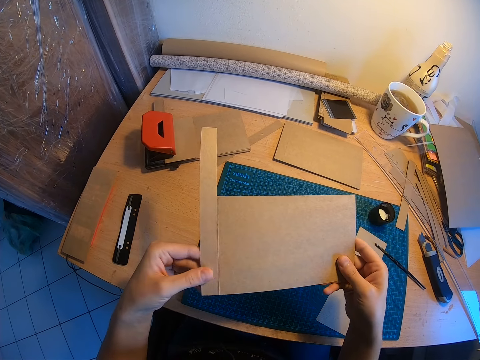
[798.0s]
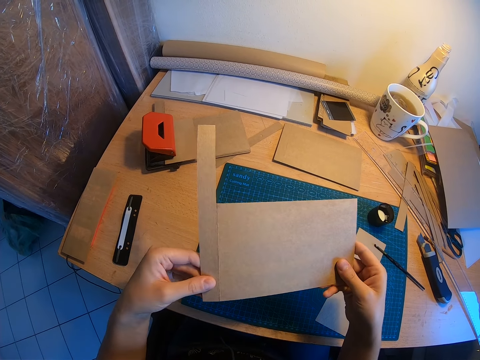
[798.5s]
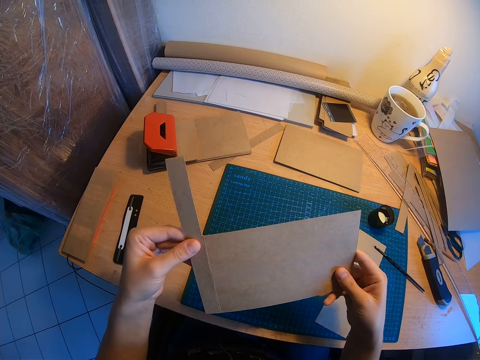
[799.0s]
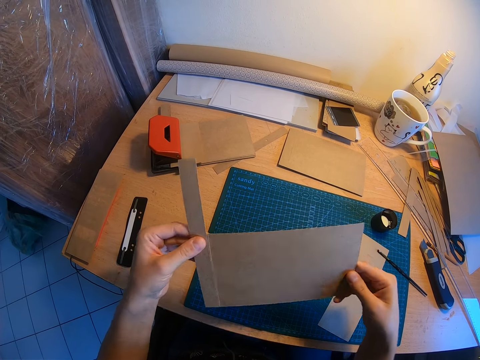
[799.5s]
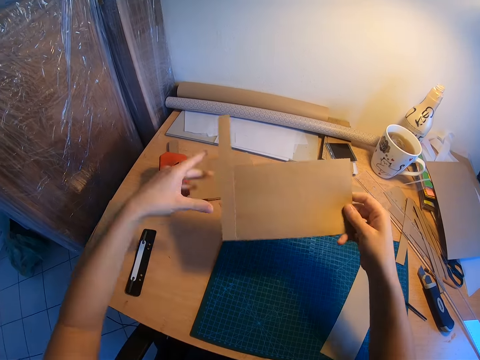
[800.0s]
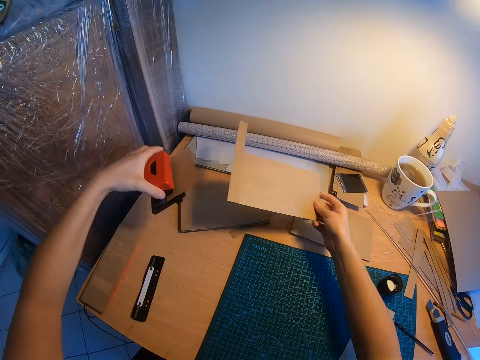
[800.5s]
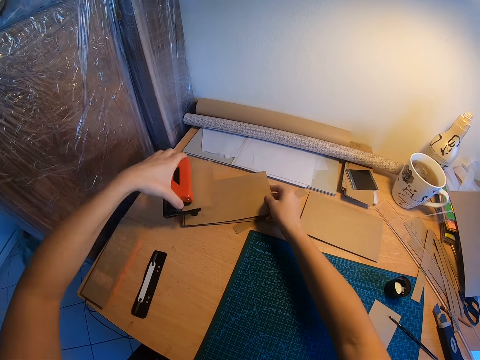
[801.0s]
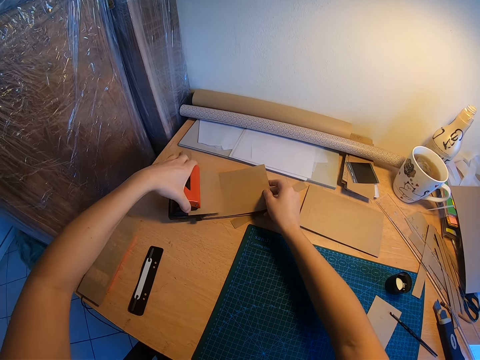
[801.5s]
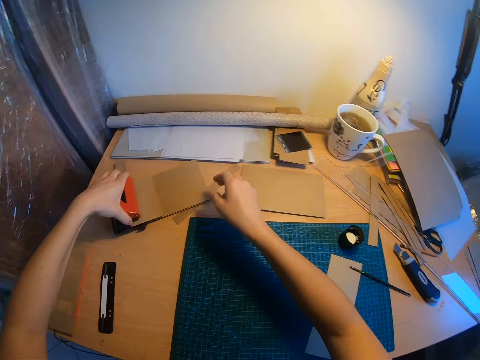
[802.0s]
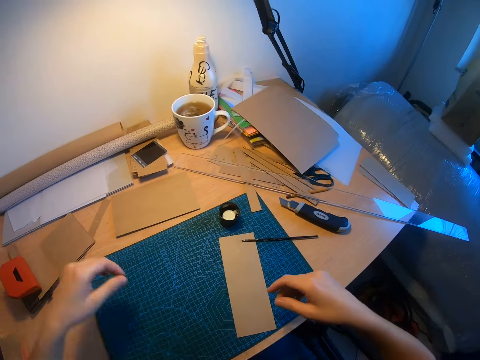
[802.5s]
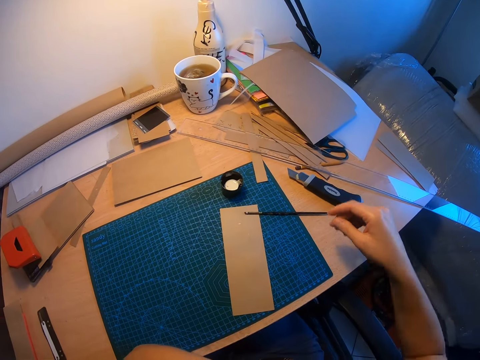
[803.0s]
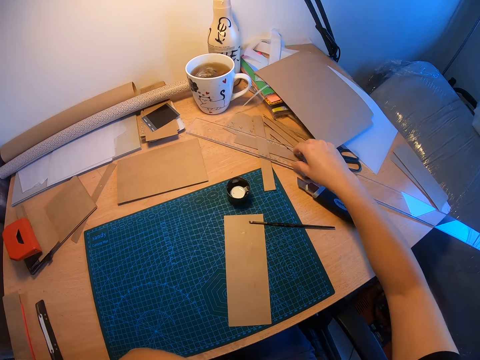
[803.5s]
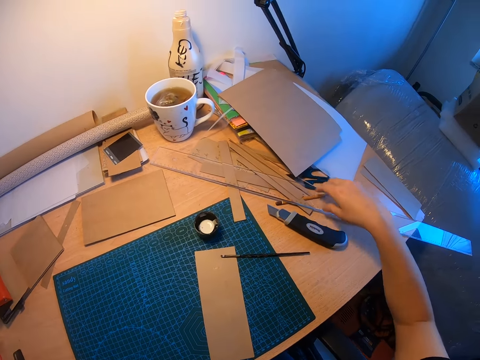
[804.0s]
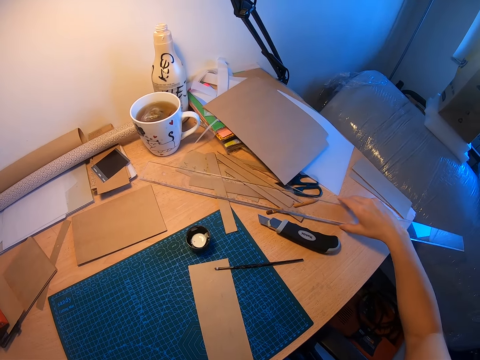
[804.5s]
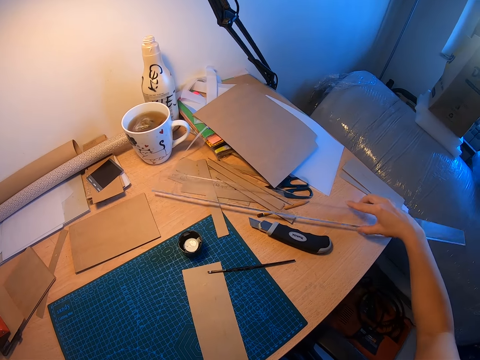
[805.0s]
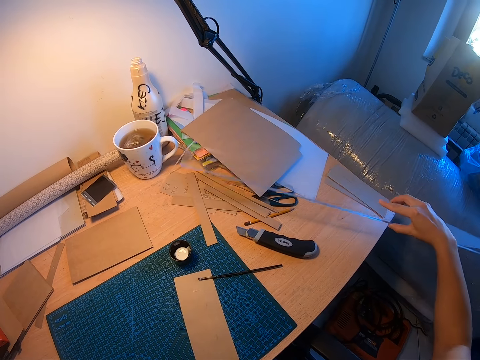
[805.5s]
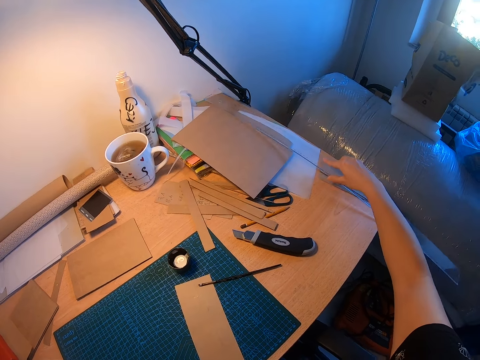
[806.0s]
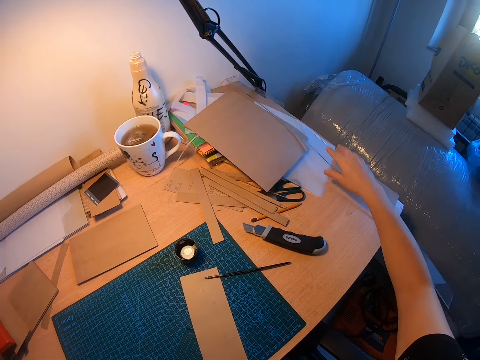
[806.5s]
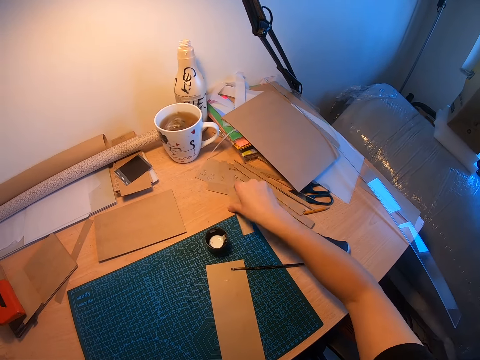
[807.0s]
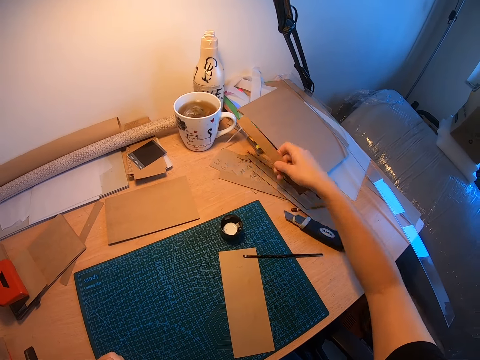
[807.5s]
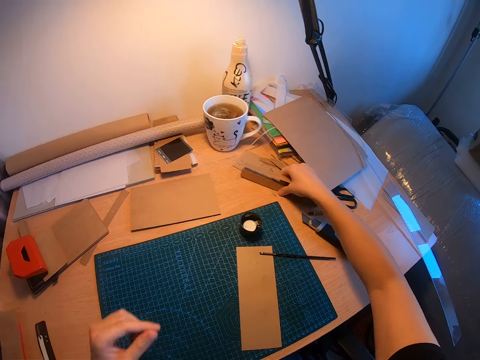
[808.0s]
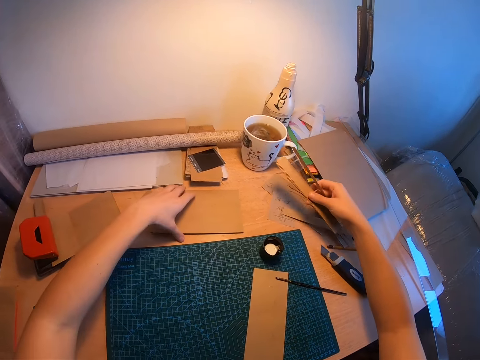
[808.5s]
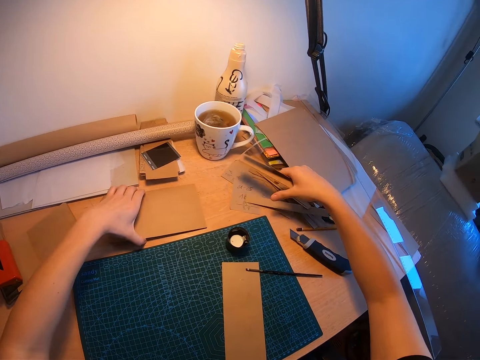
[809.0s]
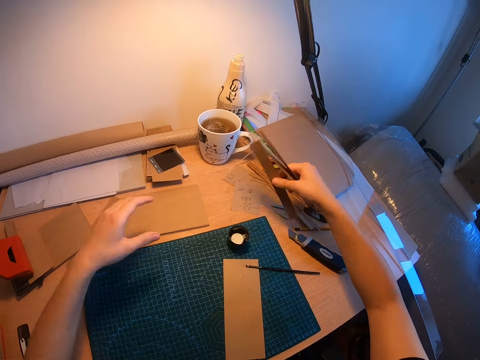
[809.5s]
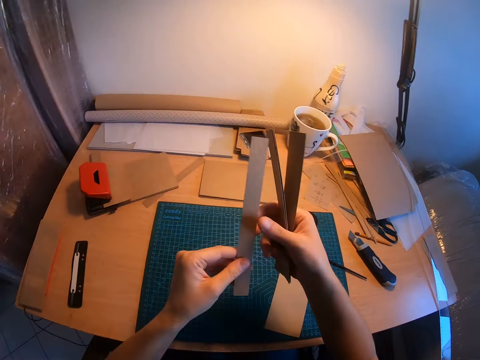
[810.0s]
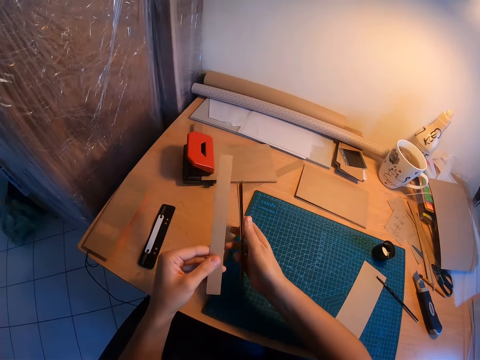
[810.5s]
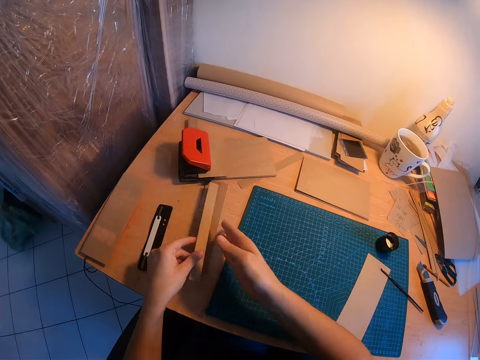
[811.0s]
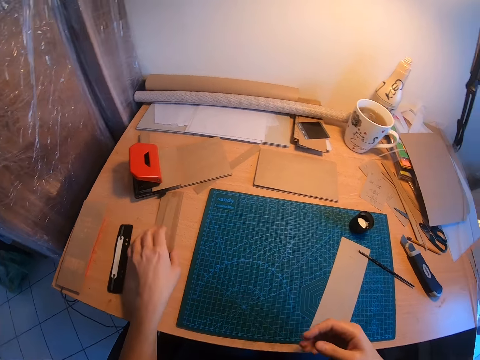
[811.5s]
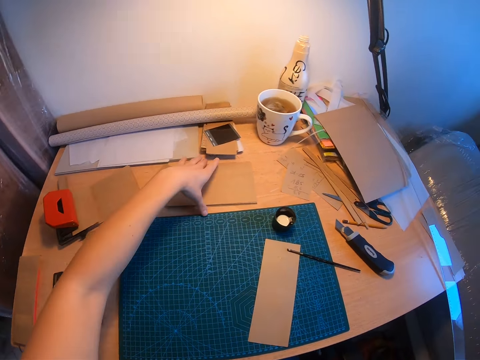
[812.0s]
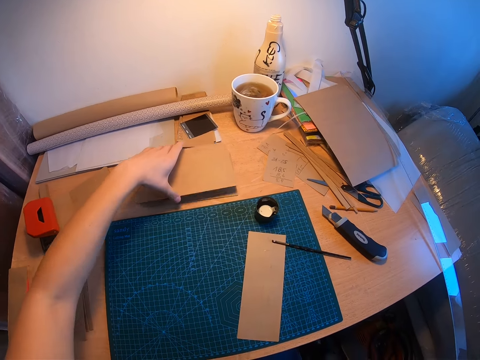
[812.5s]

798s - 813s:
The camera wearer removes the orange metal or stamp from some brown papers with her left hand. She places the piece of brown paper in her right hand on top of them. She holds up the stamp with her left hand, and places the stamp on the glued kraft papers with her left hand. She picks up a long piece of glass. She moves the measurement ruler to the right. She drops the long piece of glass on the edge of the table. She picks small pieces of brown paper with her right hand. She picks a kraft paper piece with her right hand. She touches a big piece of brown paper with her left hand. She picks a kraft paper piece with her right hand again. She holds the kraft paper. She picks a kraft paper piece with her right hand. She passes one of the small pieces of brown paper with her left hand. She drops the small pieces of brown paper in both hands. She picks a big piece of brown paper with her left hand.

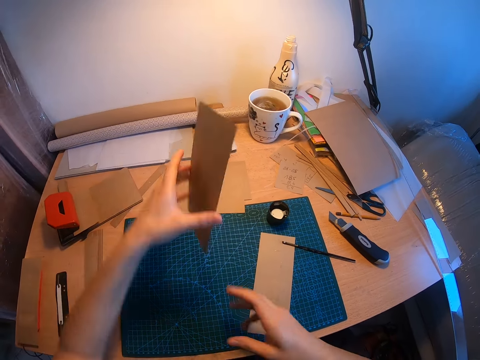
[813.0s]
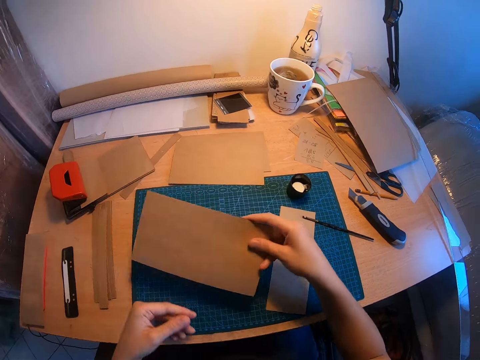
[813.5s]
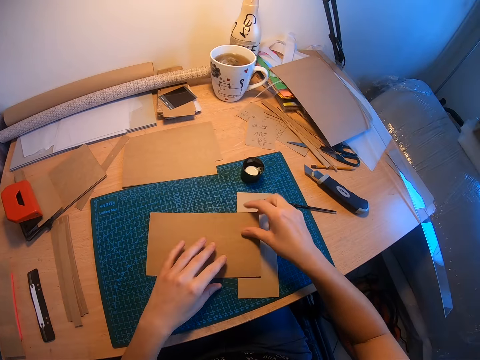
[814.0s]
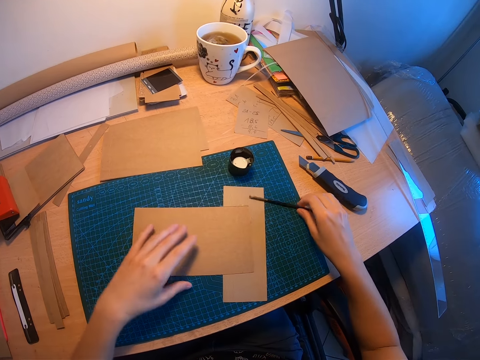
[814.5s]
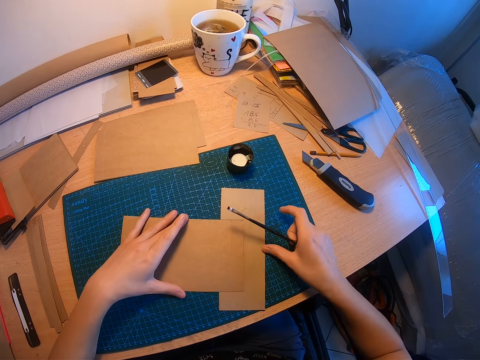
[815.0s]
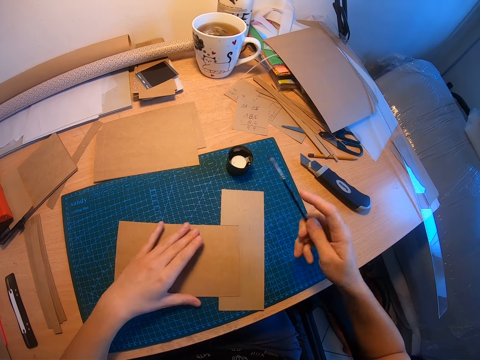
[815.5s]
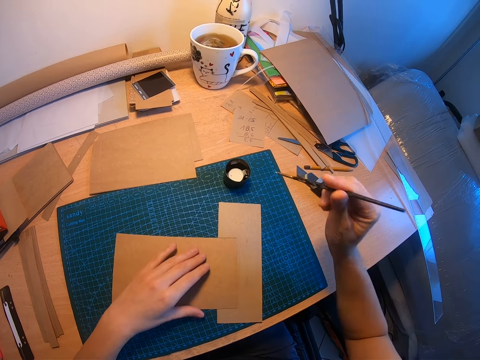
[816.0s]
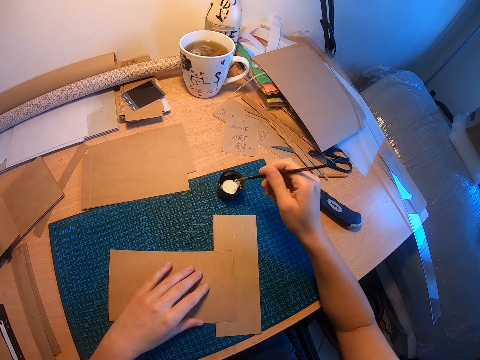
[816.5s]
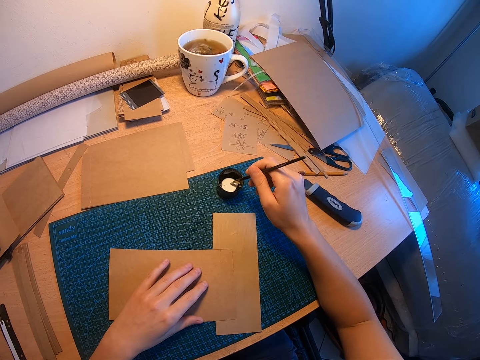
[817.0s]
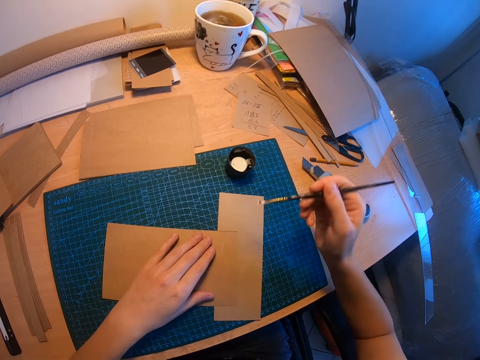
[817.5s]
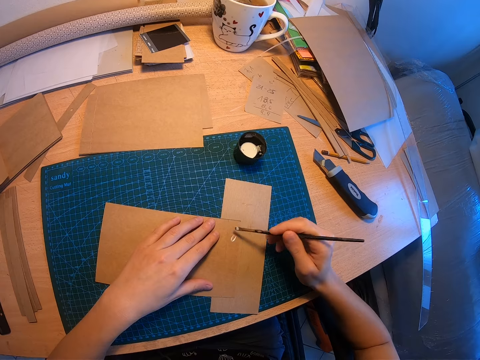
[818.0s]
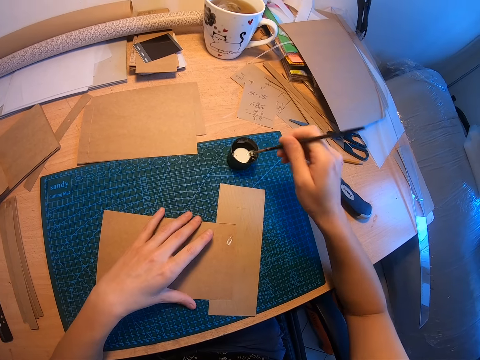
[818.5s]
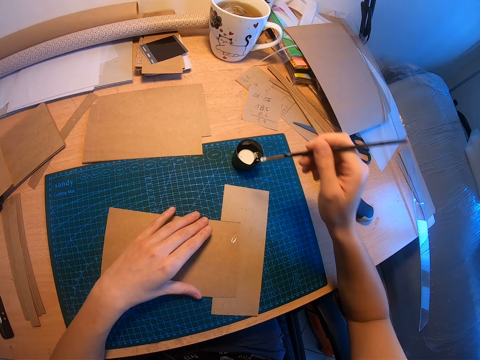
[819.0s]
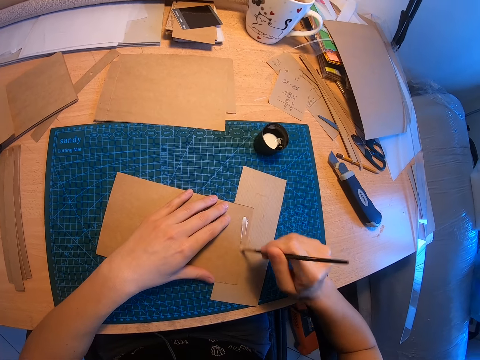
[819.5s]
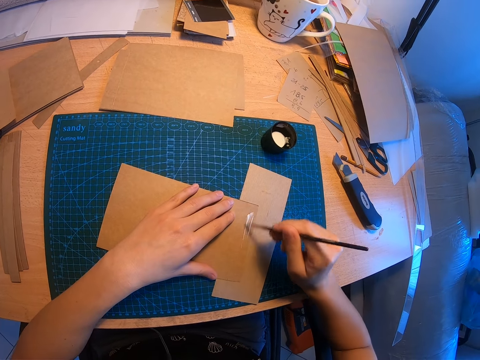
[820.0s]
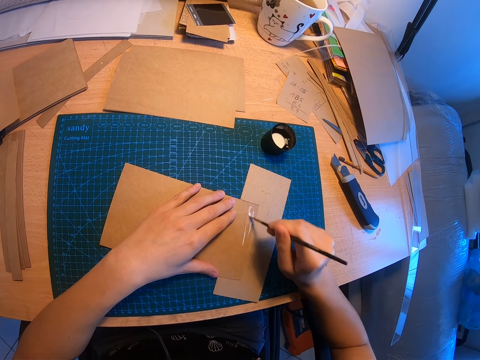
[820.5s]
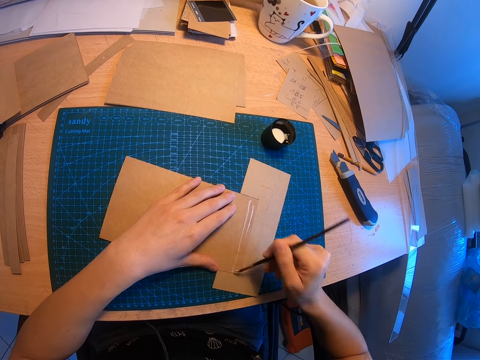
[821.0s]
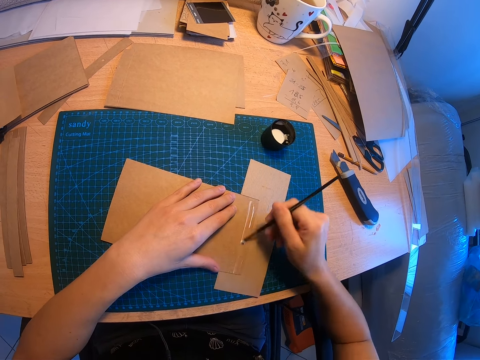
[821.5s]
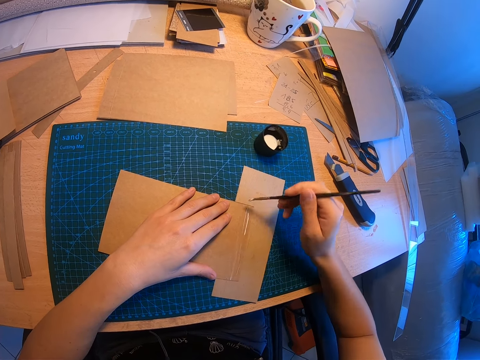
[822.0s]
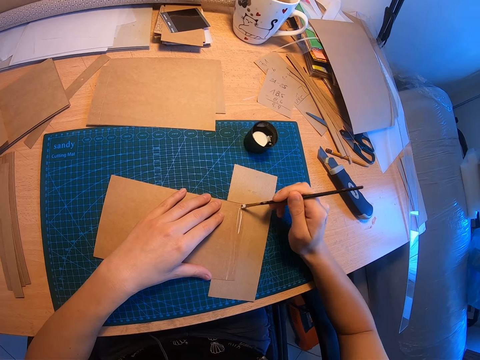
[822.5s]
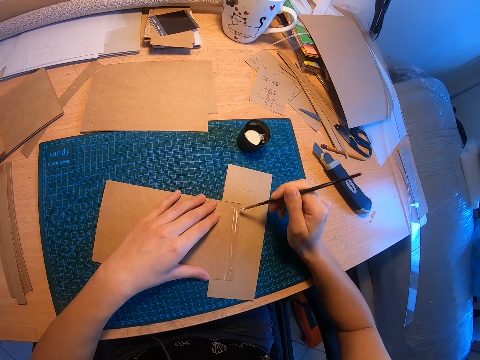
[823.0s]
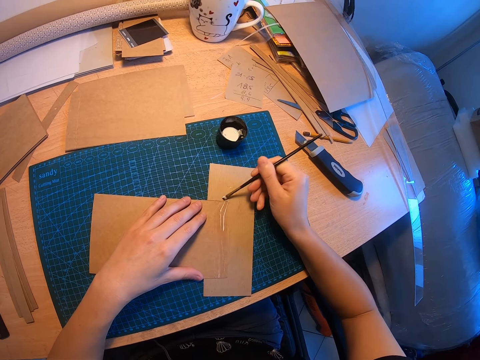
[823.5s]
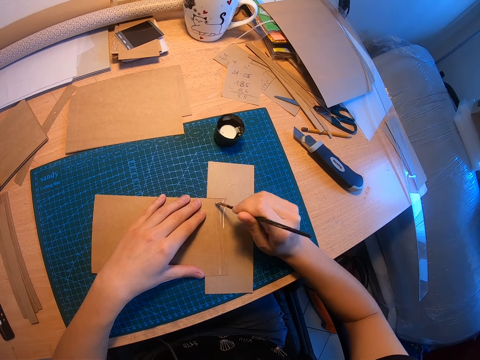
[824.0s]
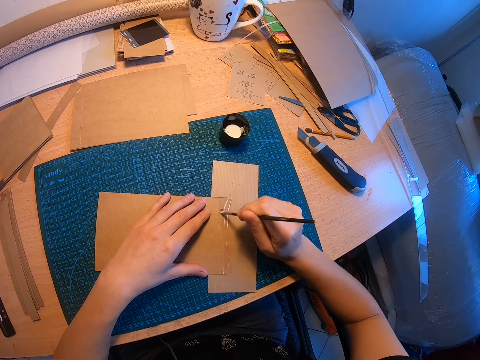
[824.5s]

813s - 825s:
The camera wearer passes the big piece of brown paper to her right hand. She flips the kraft paper with two hands. She places the big piece of brown paper on a piece of brown paper on the desk with her right hand. She picks up the paint brush pen. She adjusts the big piece of brown paper. She slides down the kraft paper with her left hand. She places her left hand on the big piece of brown paper. She dips the paint brush in the container and applies the adhesive on the edge of the big brown paper with the paint brush. She dips the paint brush in the container again and applies the adhesive on the edge of the big brown paper with the paint brush again.
